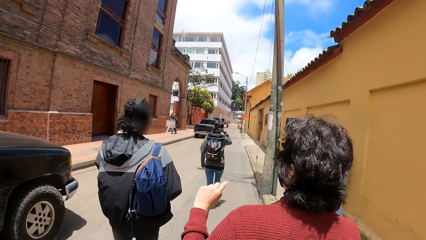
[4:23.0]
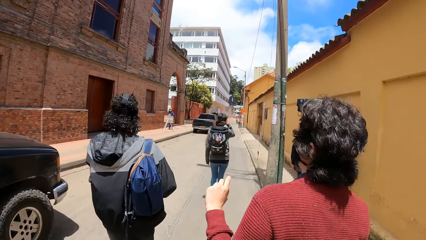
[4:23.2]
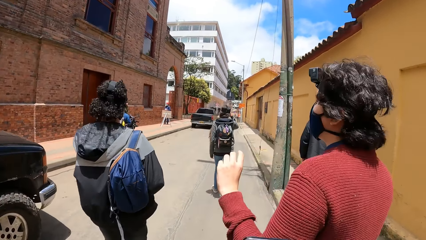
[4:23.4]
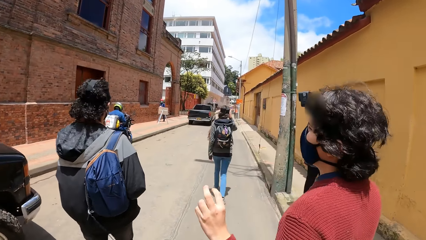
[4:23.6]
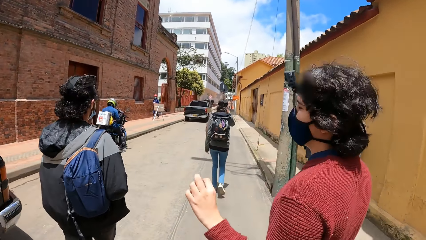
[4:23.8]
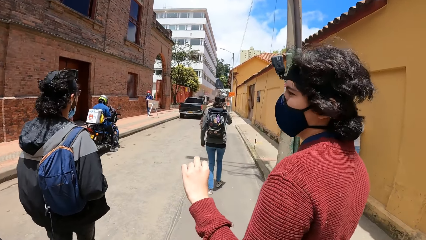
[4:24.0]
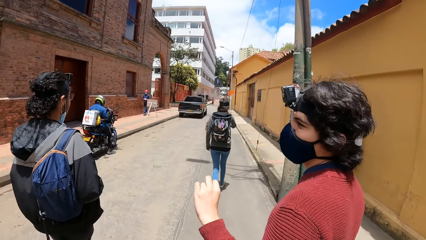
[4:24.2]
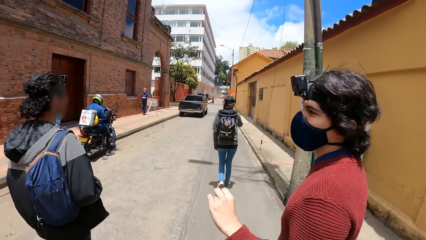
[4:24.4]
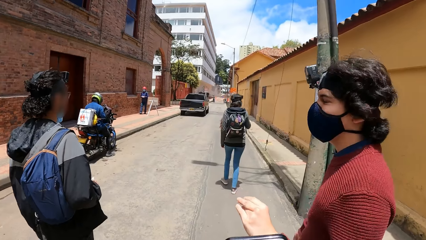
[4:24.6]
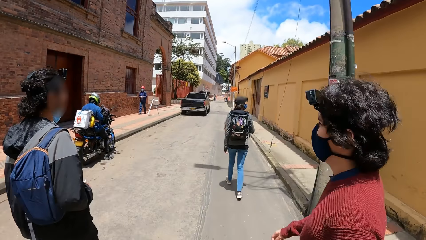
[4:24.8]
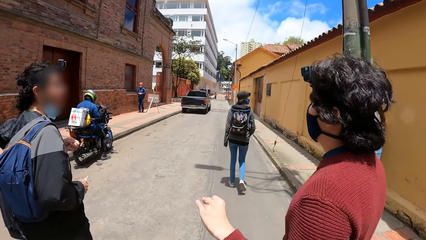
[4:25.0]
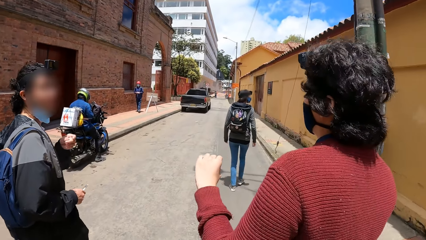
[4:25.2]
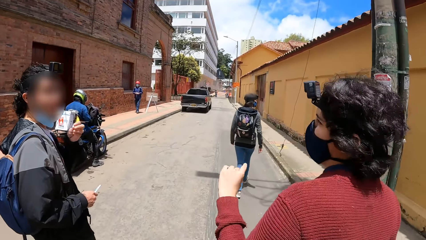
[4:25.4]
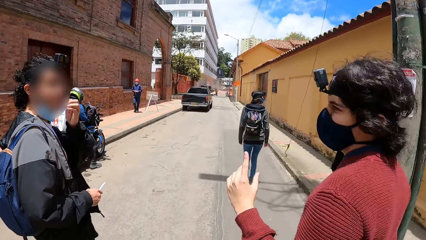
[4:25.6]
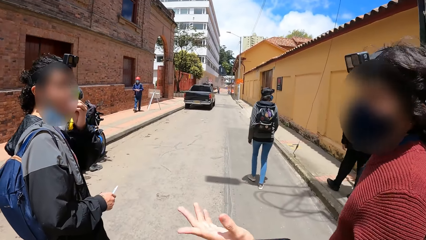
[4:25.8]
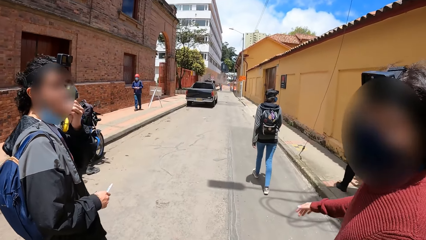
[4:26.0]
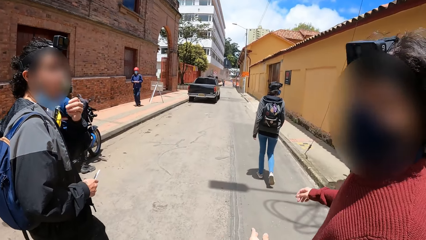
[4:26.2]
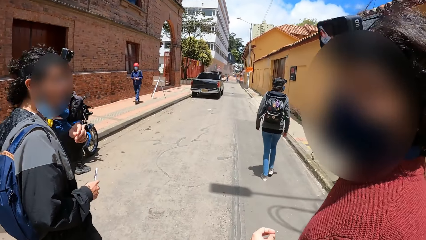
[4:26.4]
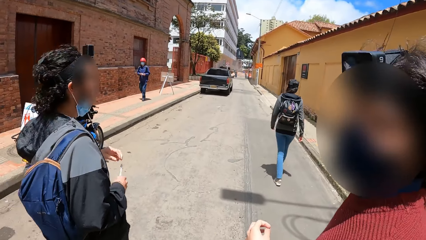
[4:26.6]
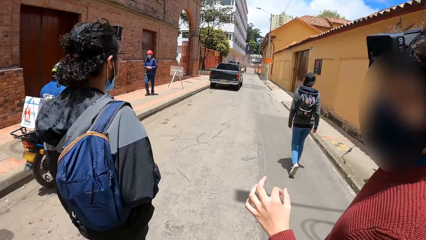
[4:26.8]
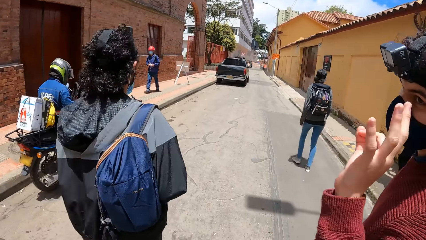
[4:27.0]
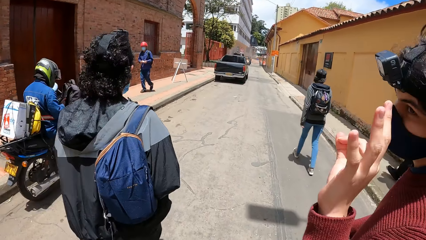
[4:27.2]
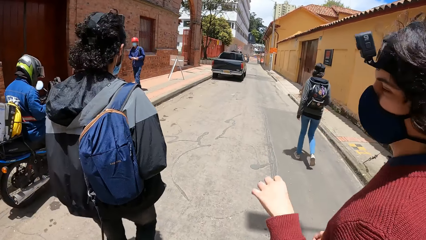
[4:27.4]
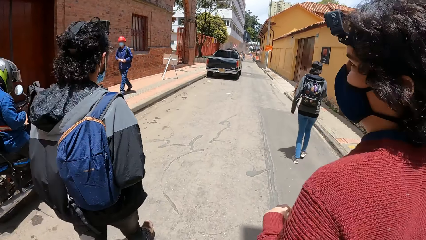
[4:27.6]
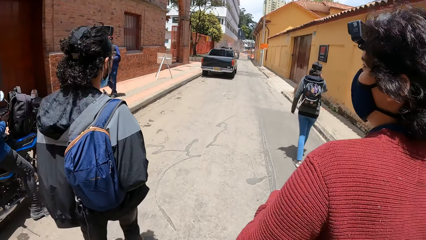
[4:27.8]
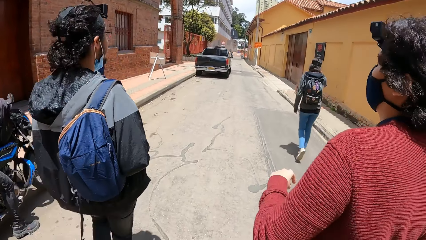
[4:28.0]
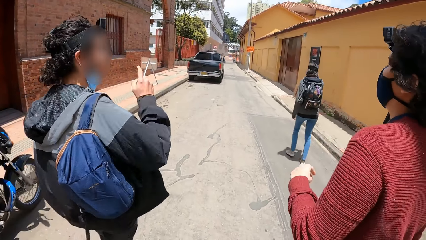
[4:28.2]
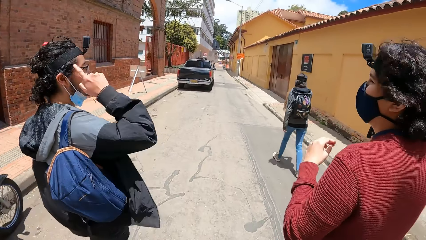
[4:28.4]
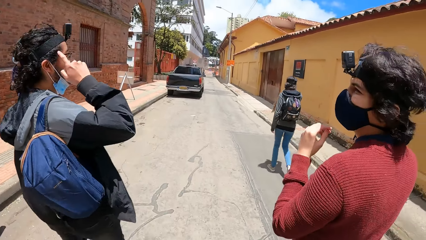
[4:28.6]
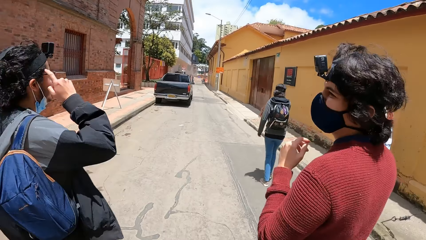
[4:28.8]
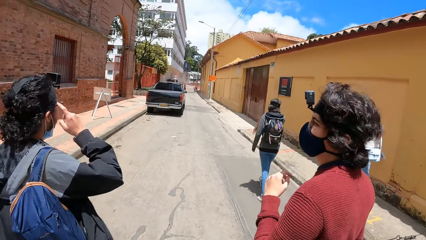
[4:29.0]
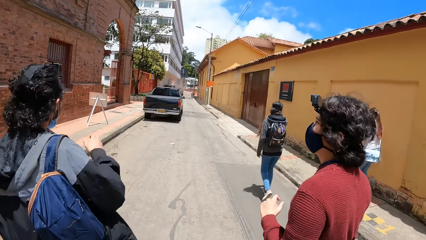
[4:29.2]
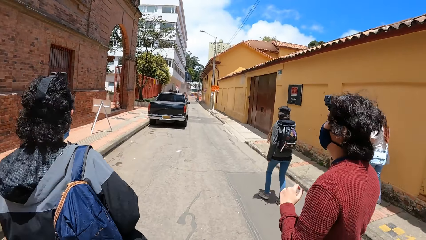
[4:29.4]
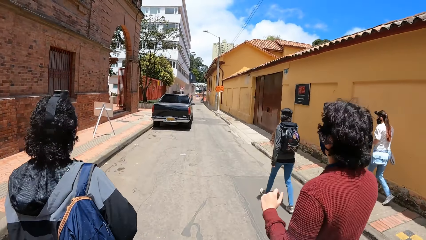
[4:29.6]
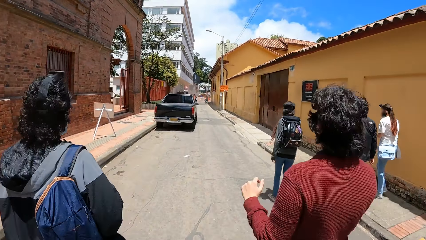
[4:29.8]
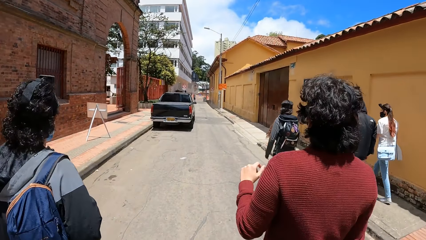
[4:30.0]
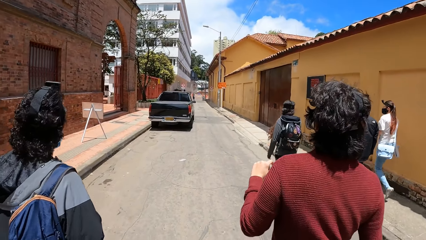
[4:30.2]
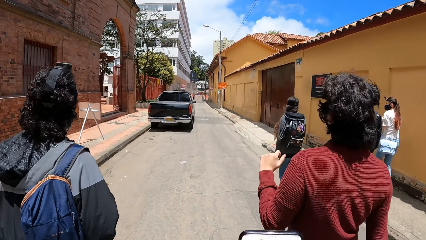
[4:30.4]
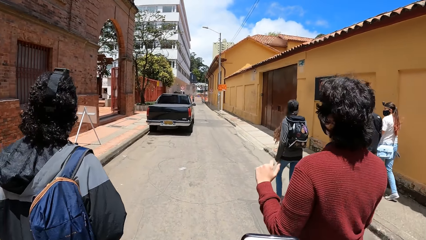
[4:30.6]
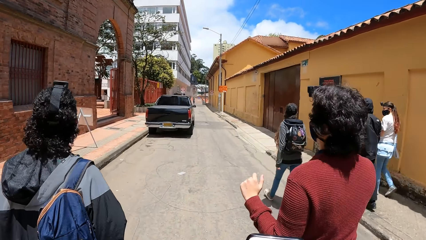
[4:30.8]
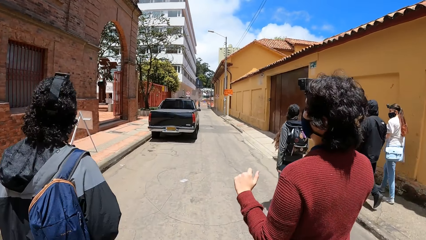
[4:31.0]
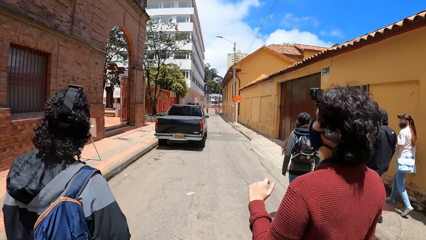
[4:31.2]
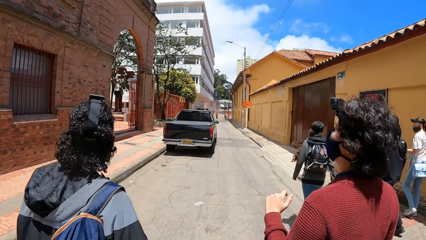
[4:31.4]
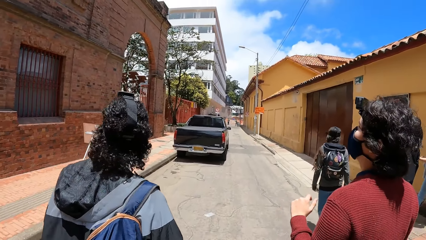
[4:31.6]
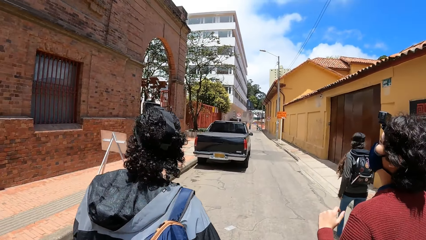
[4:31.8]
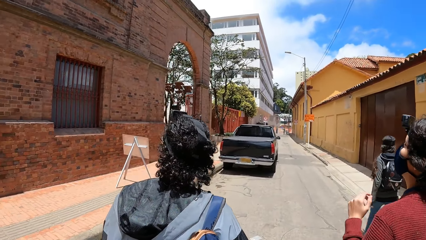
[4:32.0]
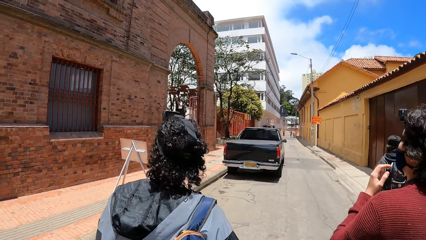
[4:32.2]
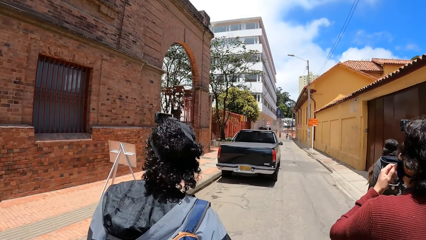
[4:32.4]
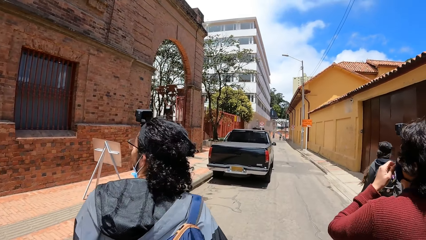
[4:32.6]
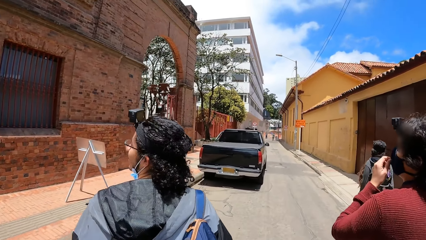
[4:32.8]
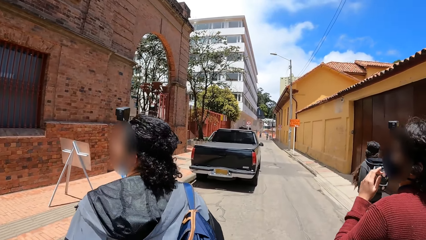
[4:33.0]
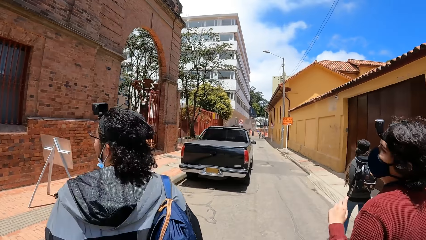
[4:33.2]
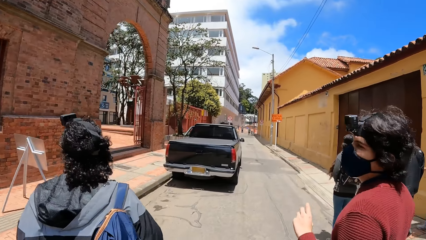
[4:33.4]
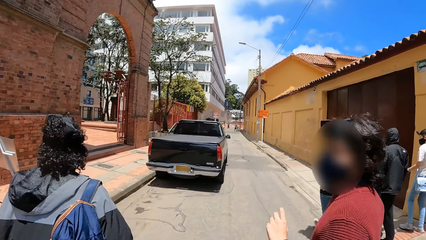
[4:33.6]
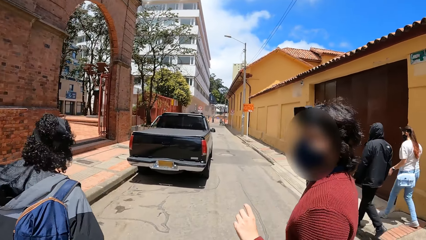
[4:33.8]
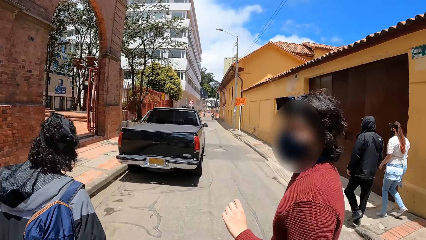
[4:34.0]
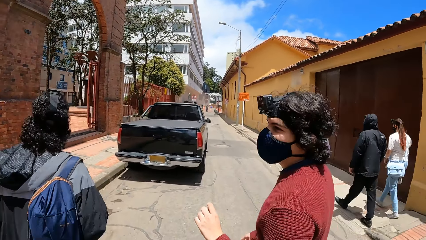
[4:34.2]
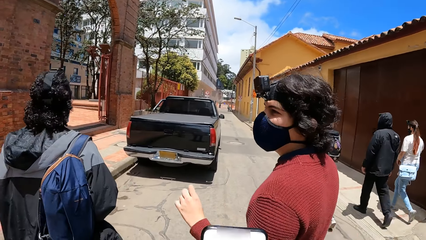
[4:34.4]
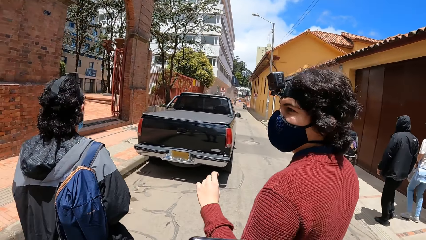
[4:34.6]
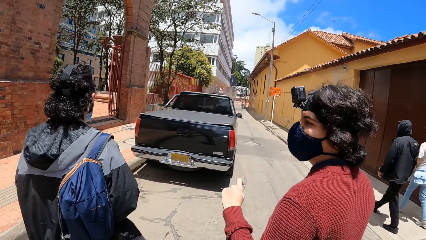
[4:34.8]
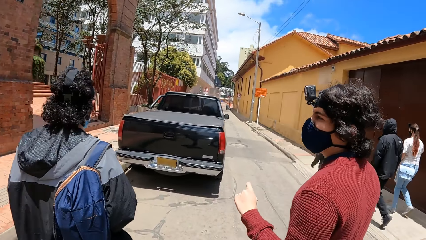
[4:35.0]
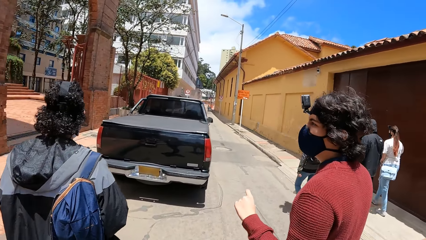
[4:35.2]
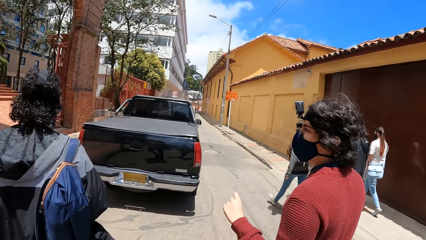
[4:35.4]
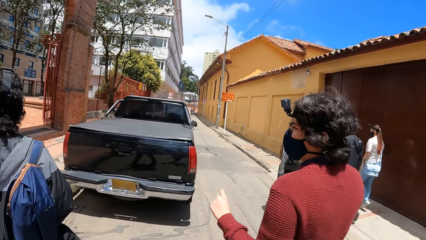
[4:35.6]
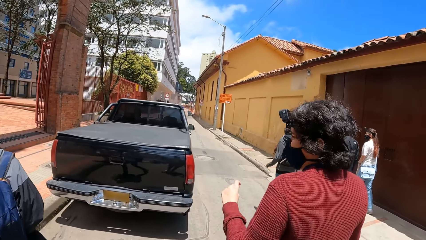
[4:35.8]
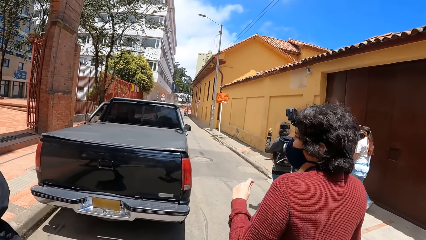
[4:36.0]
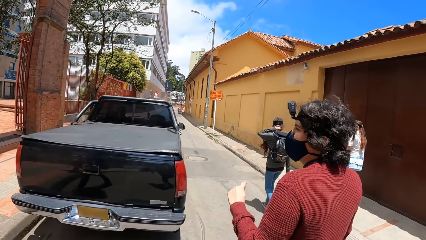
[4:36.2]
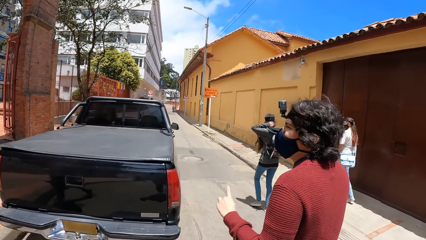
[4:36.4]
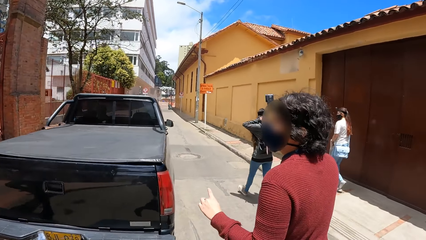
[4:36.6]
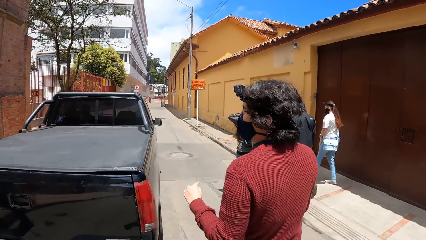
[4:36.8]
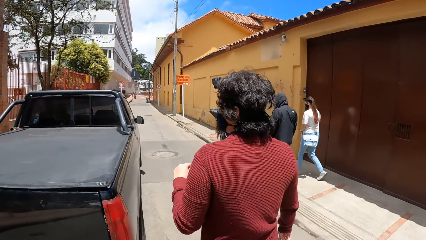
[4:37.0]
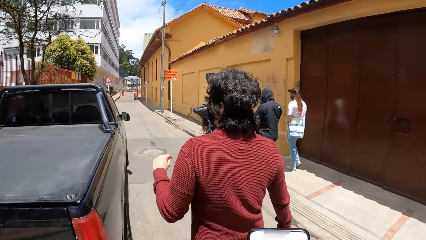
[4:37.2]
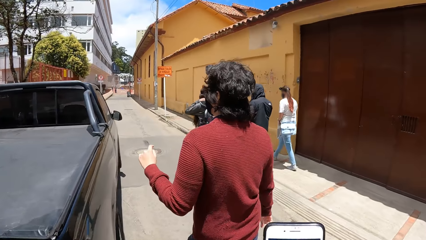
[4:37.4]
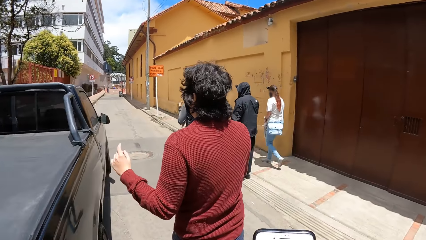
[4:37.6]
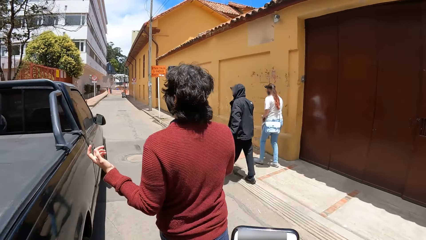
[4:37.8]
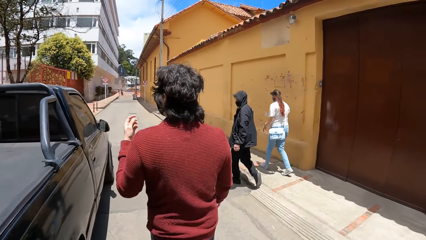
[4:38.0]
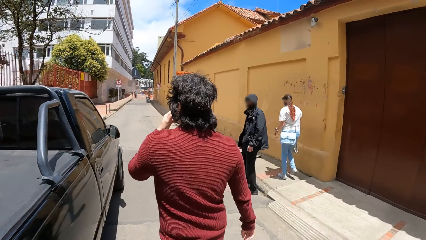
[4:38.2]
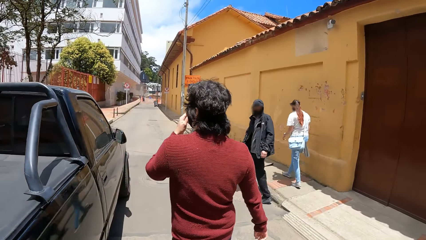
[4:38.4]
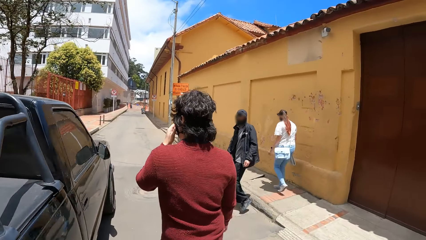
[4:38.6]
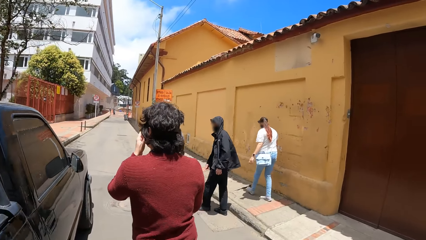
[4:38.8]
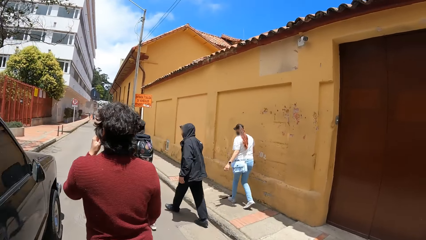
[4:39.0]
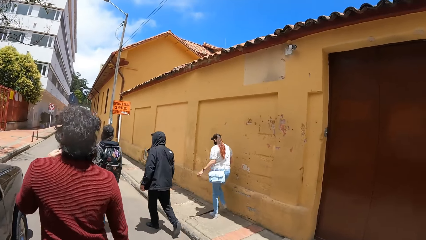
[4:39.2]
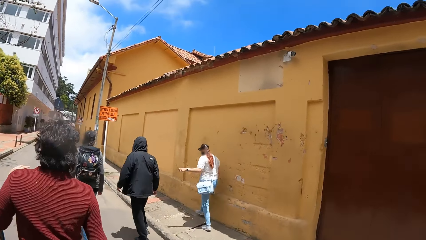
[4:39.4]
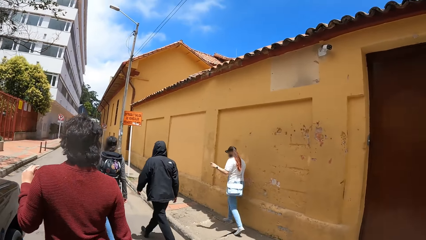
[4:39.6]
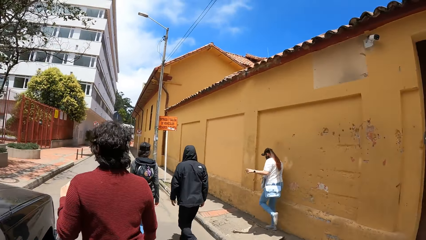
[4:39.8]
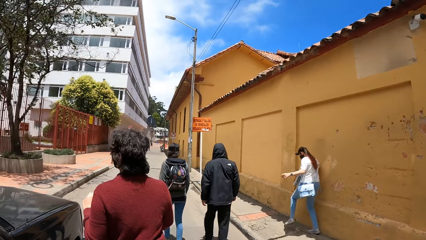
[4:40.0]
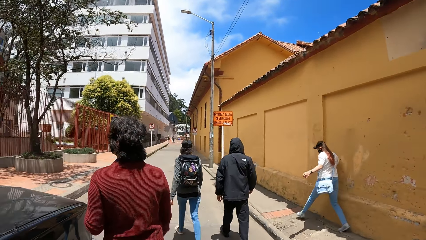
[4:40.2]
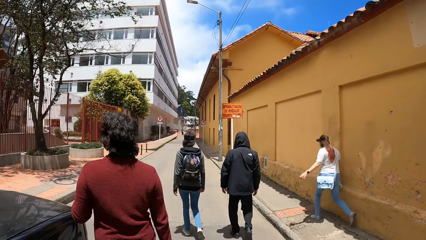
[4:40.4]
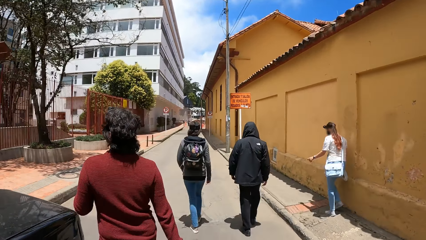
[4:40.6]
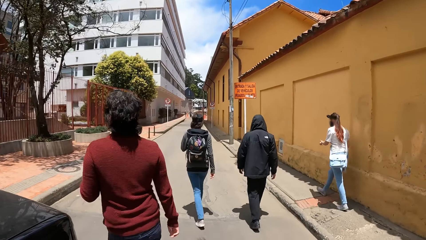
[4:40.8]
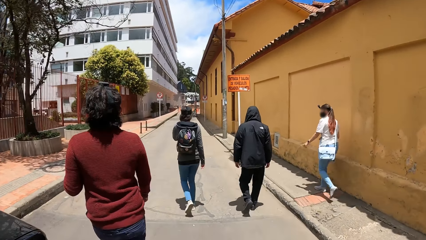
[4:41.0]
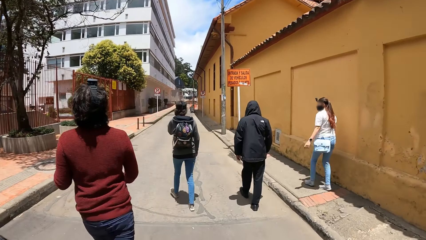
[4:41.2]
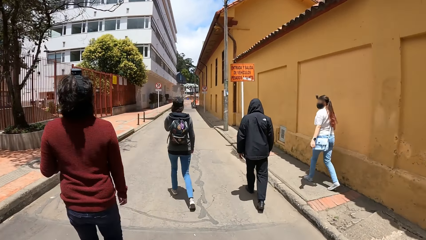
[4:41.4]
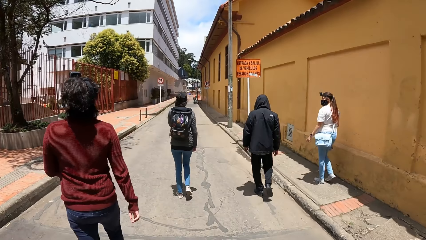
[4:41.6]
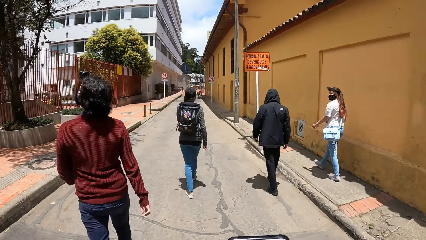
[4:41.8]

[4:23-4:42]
A man walks around. Another man eats a candy in his left hand. A third man turns around. The first man moves the left hand. The third man touches the face with the right hand. The first man walks around, turns around, looks at the third man and touches the mask with the left hand. A fourth man walks along a woman.
